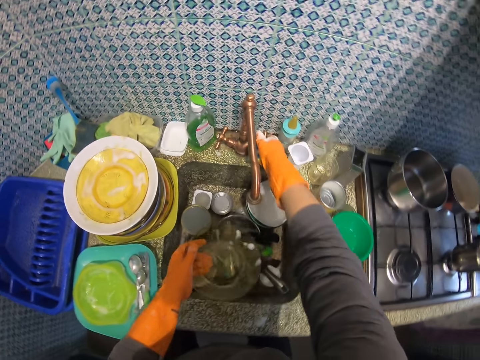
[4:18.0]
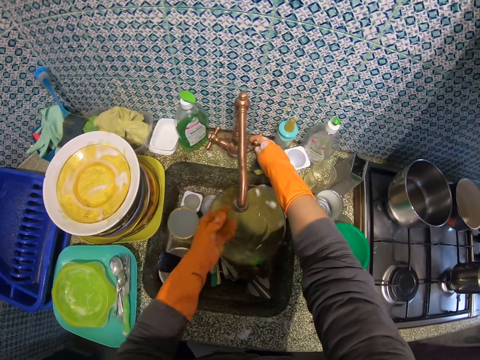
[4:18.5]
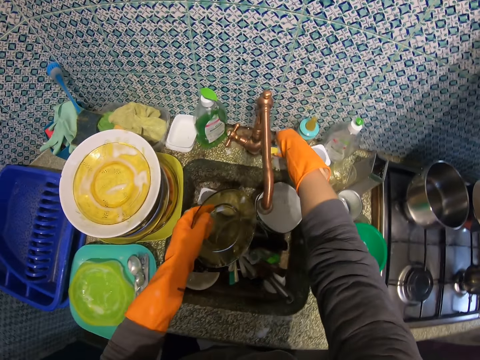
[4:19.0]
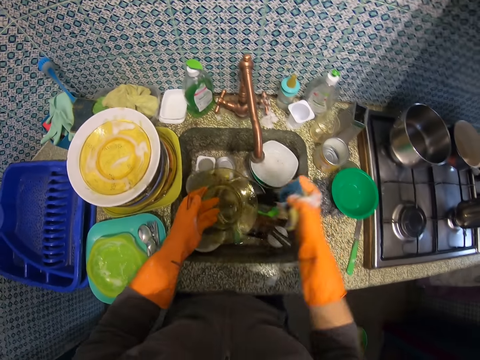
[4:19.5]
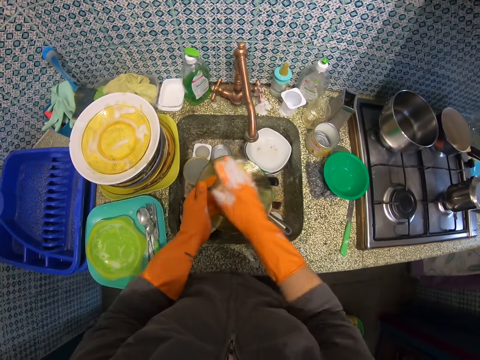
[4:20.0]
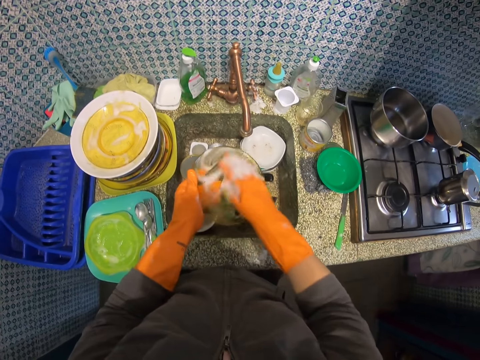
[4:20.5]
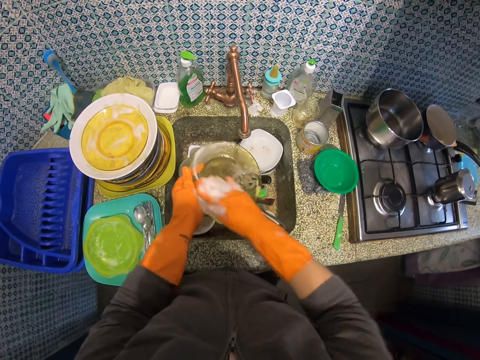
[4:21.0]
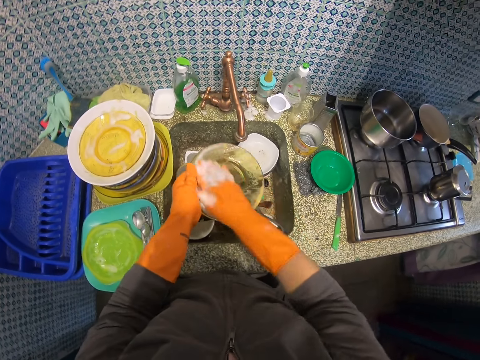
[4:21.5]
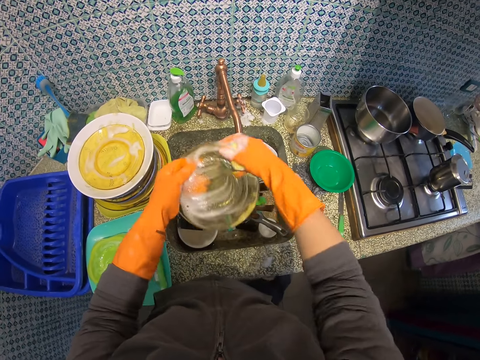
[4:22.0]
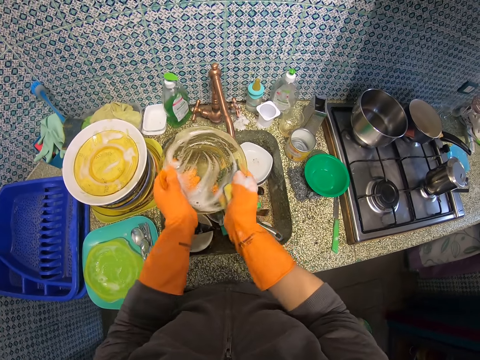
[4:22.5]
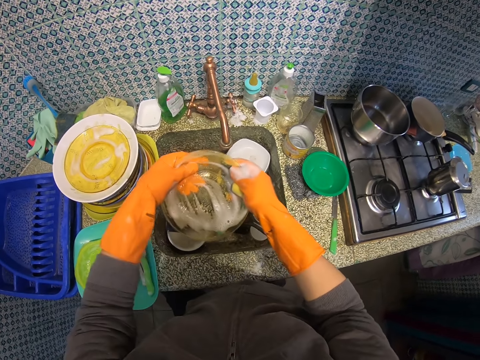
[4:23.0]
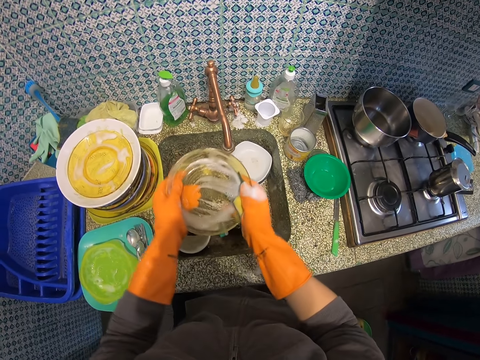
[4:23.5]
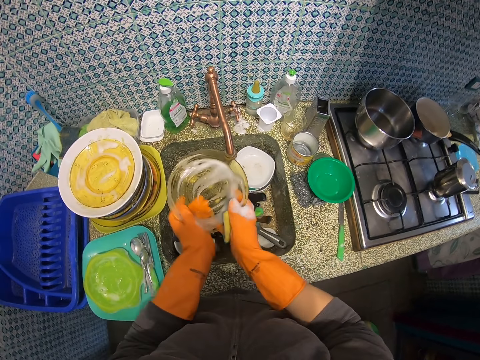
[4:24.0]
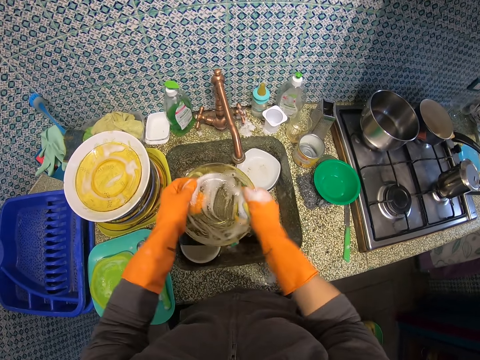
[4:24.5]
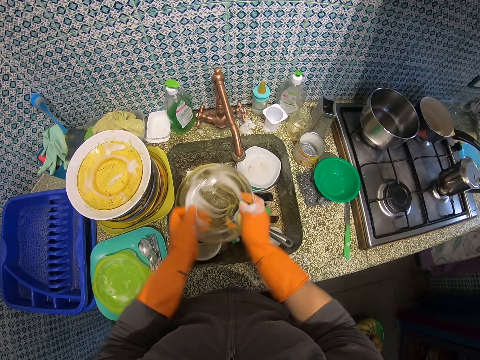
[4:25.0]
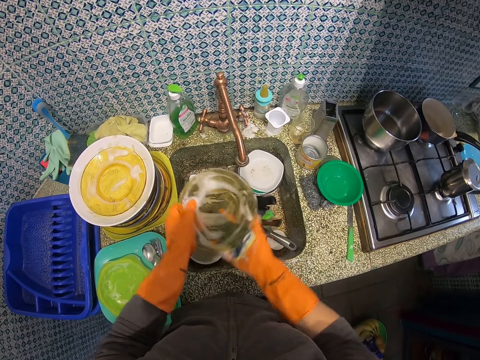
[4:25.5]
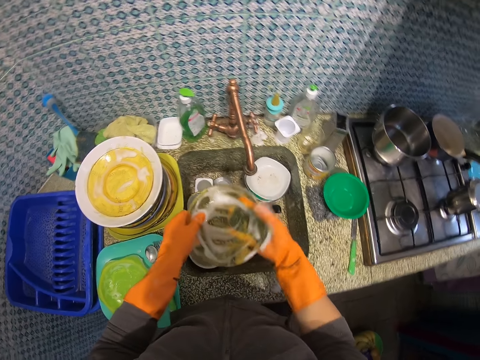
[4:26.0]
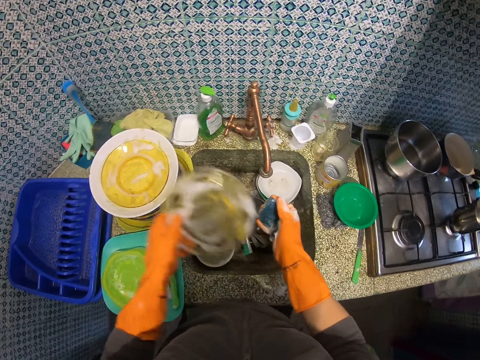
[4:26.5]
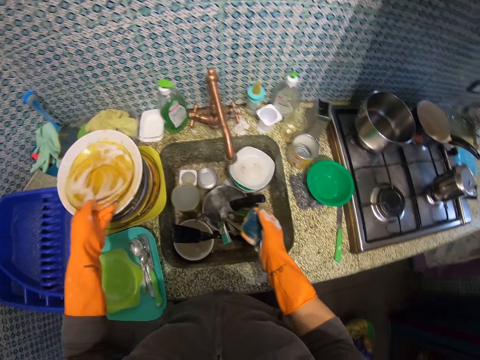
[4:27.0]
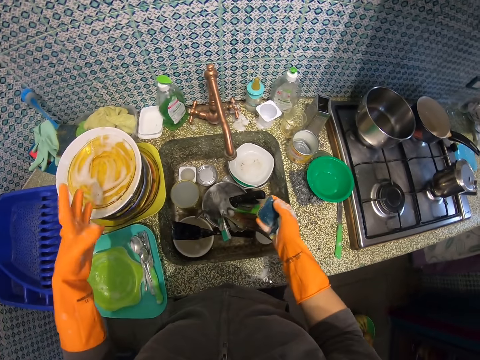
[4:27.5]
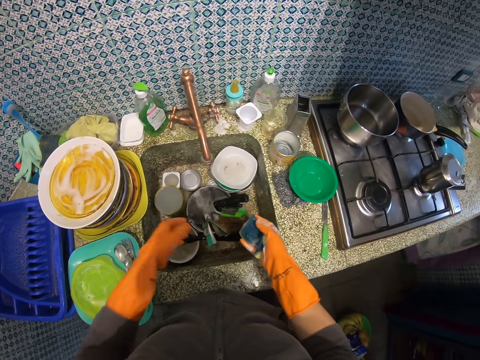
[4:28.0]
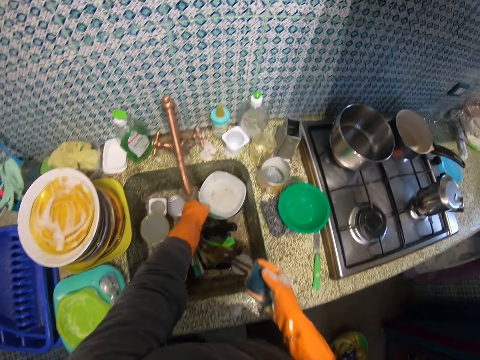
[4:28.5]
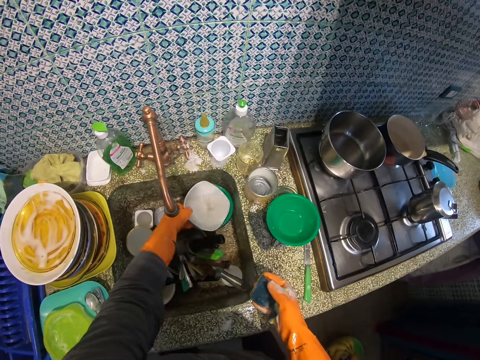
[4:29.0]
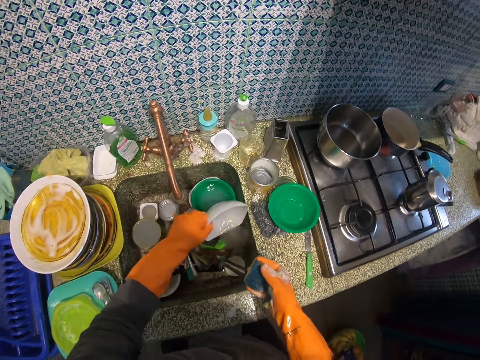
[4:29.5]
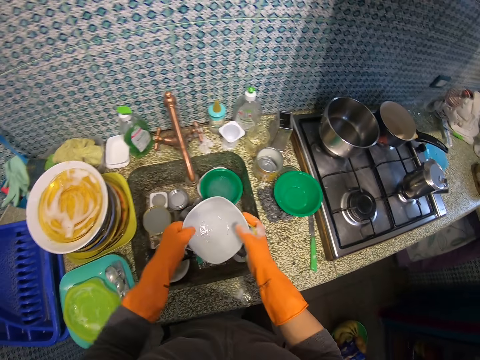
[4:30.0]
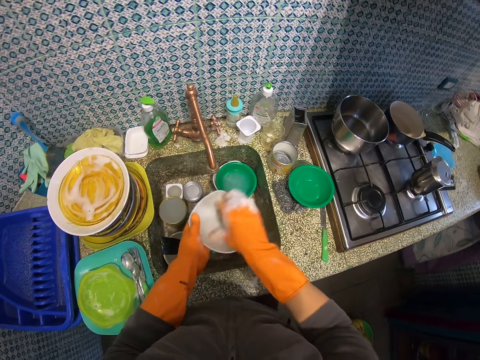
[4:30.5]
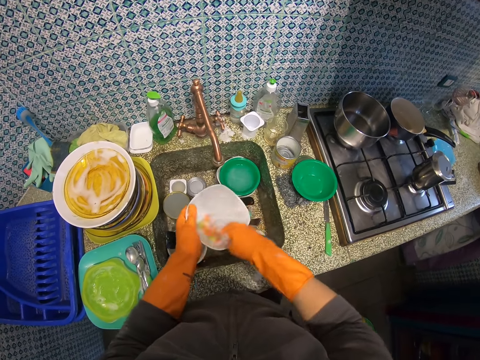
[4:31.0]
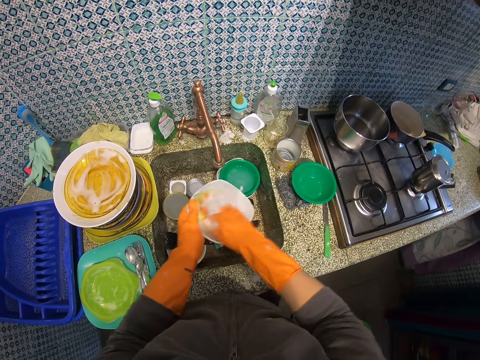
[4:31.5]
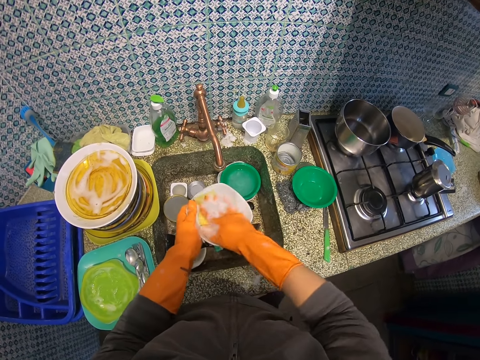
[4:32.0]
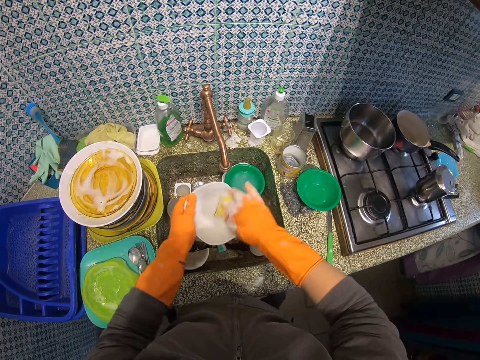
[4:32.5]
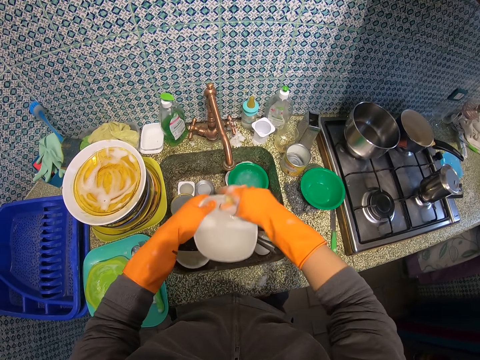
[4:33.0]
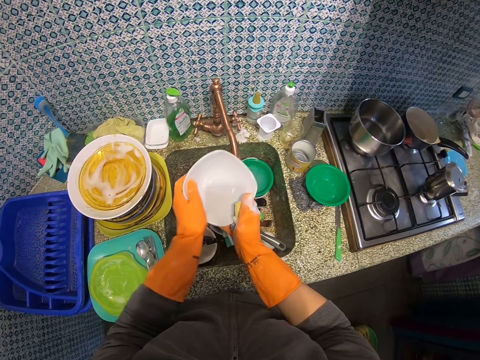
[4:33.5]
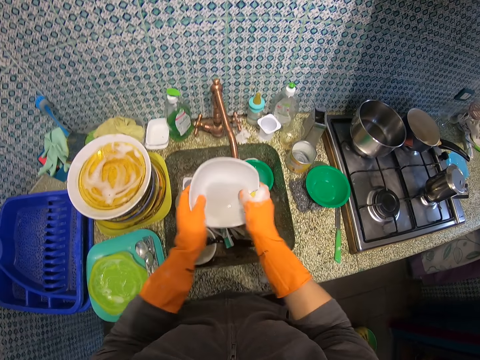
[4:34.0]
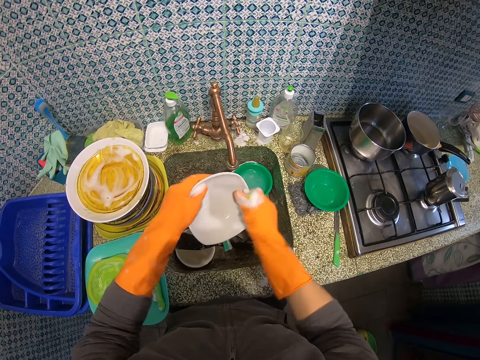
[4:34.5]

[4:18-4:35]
The camera wearer turns on the tap. They rinse the glass plate. They turn off the tap. They clean the glass plate with the scrub sponge. They drop the glass plate on the previous glass plate. They pick up a small ceramic plate from the zinc. They pour off water from the small ceramic plate. They clean the small ceramic plate with the scrub sponge.

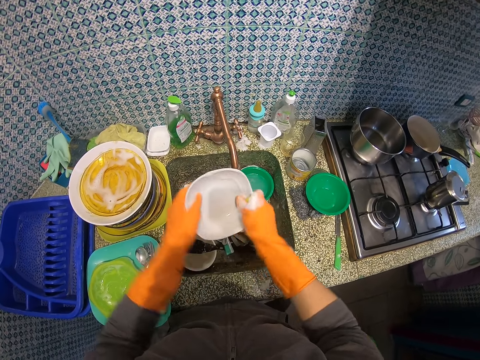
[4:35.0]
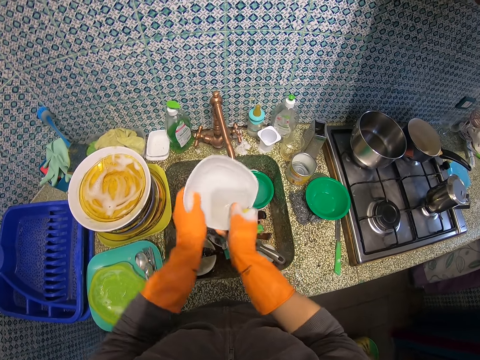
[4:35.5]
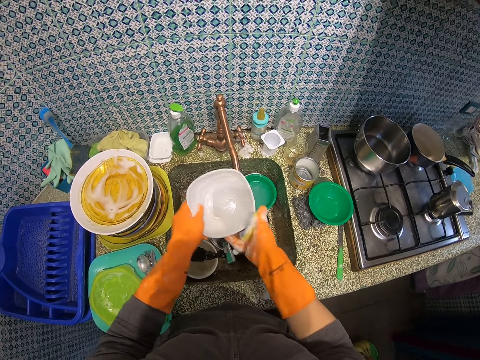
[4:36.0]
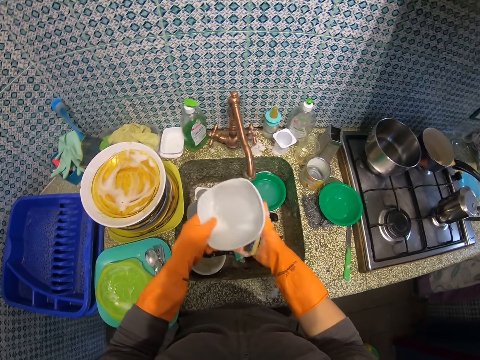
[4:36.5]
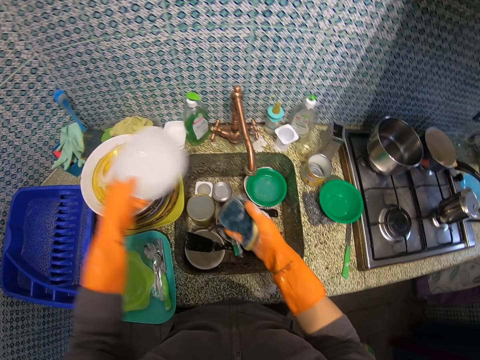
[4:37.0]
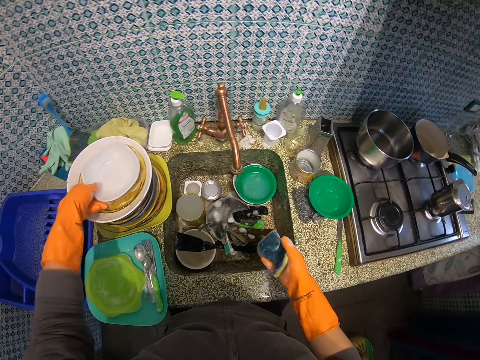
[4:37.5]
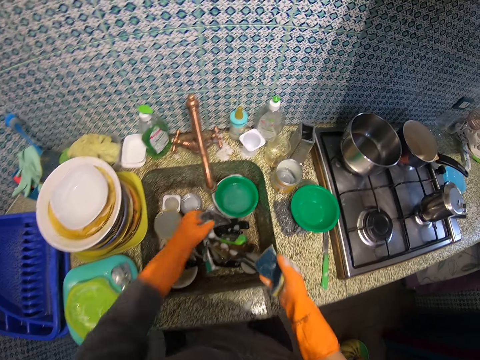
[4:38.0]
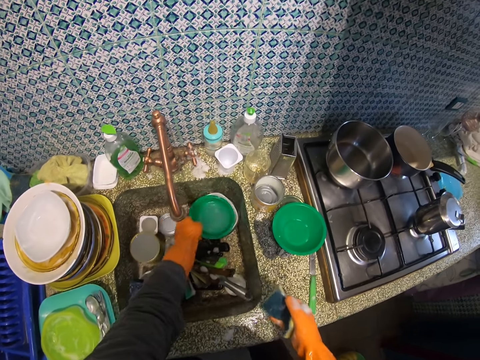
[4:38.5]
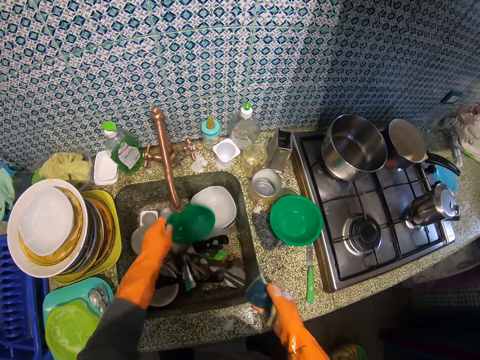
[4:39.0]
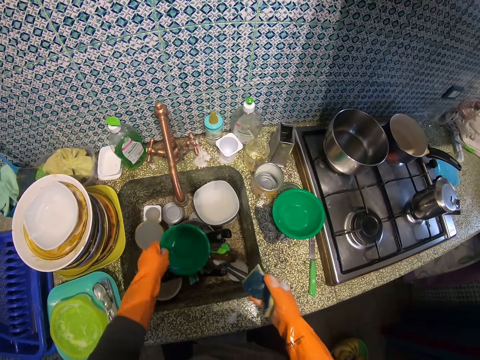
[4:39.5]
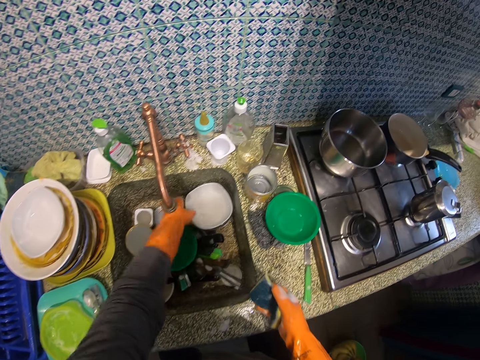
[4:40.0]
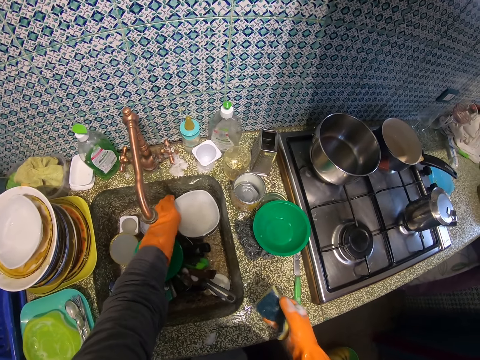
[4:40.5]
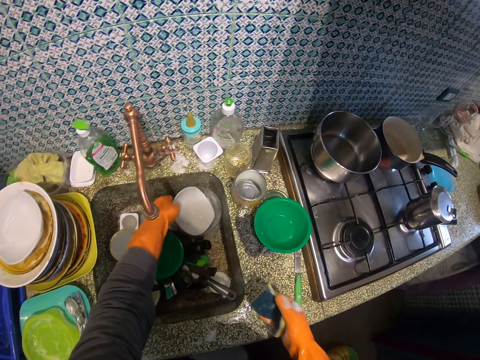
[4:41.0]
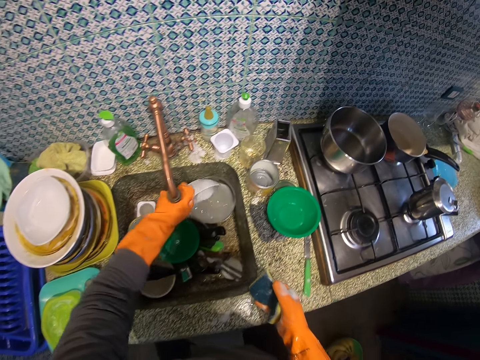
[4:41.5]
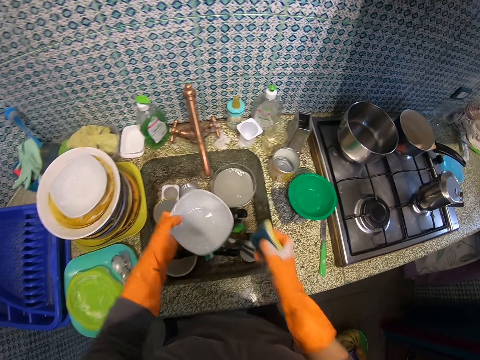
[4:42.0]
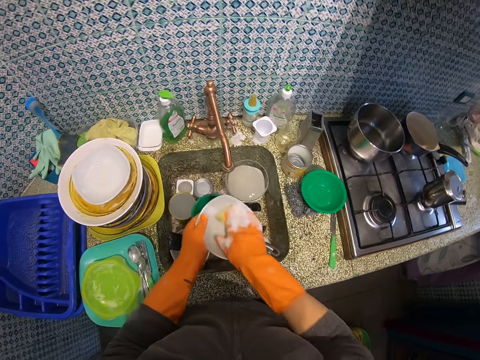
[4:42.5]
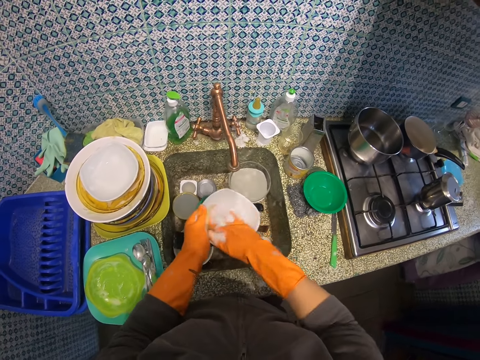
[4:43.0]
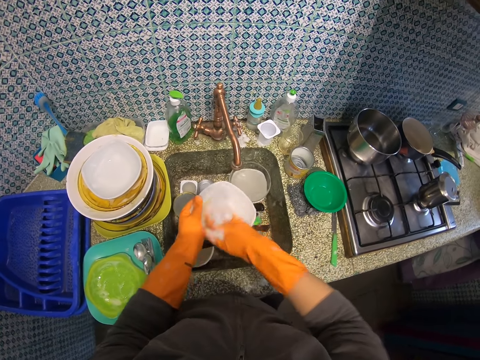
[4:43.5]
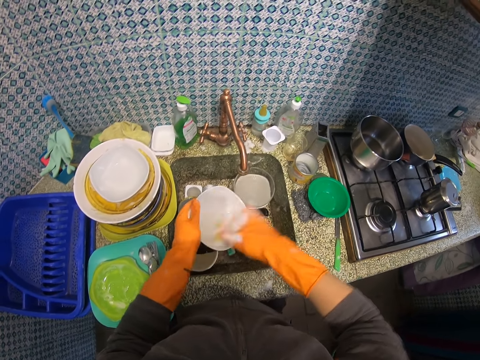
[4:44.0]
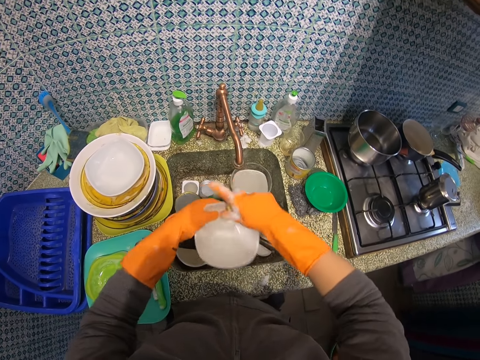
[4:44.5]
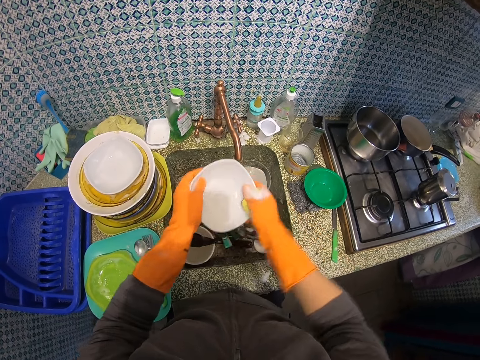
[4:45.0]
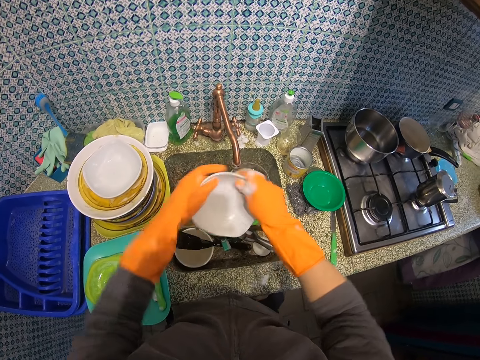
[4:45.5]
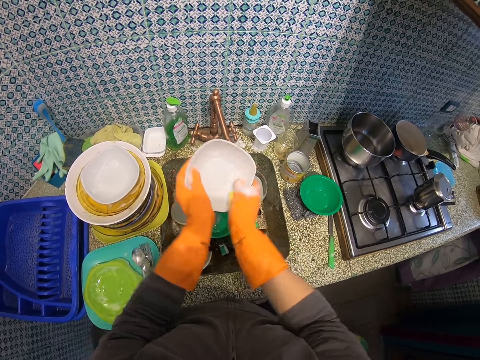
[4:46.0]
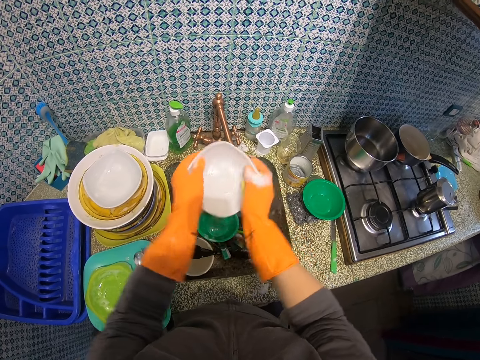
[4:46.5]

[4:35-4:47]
The camera wearer drops the small ceramic plate on the glass plate. They pick up a green plate from the zinc. They pour off water from the green plate. They drop the green plate back to the zinc. They pick up another small ceramic plate from the zinc. They pour off water from the small ceramic plate. They clean the small ceramic plate with the scrub sponge.
